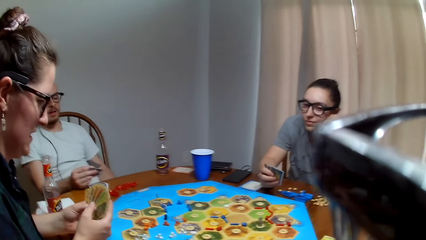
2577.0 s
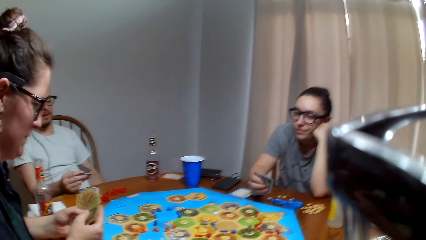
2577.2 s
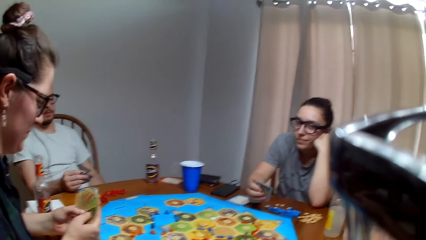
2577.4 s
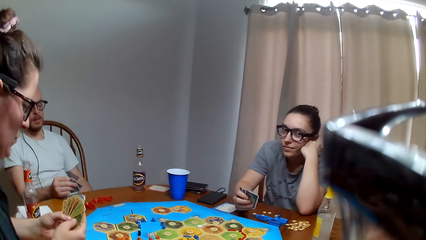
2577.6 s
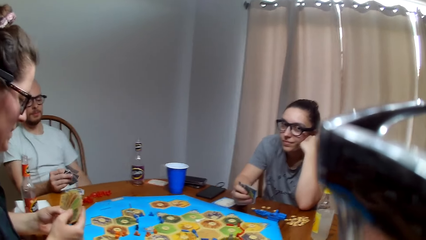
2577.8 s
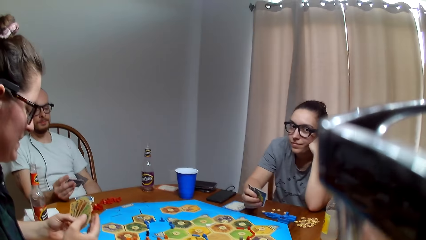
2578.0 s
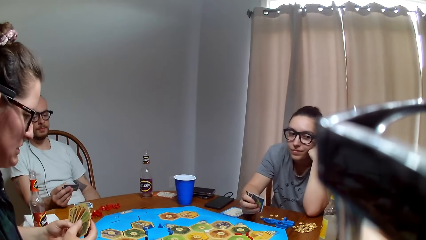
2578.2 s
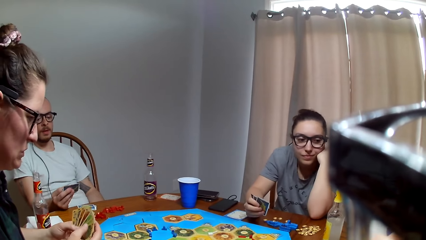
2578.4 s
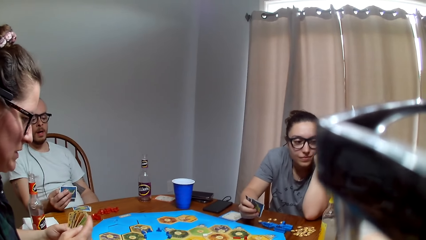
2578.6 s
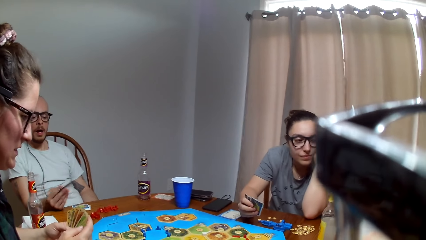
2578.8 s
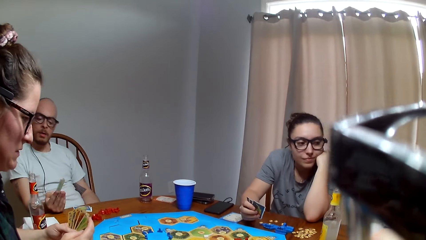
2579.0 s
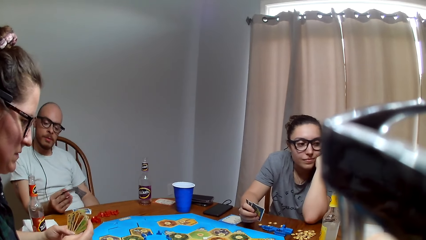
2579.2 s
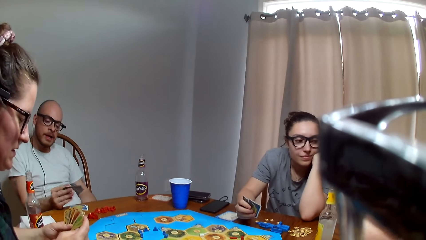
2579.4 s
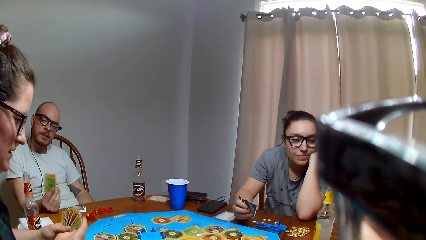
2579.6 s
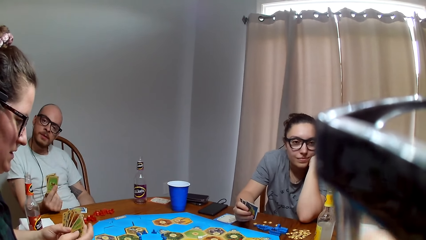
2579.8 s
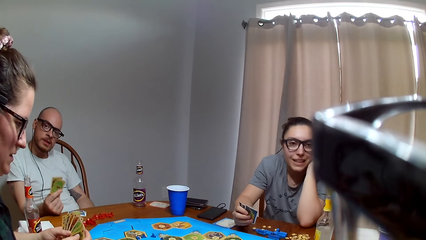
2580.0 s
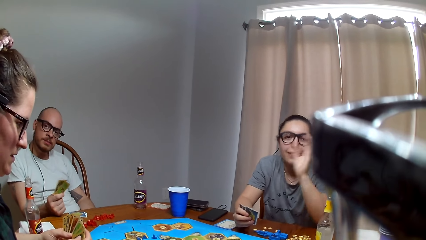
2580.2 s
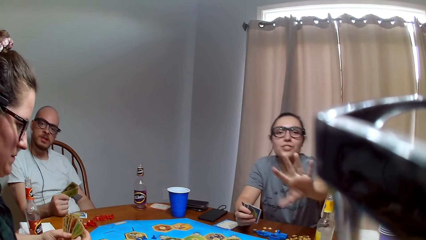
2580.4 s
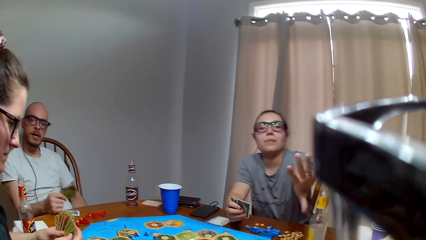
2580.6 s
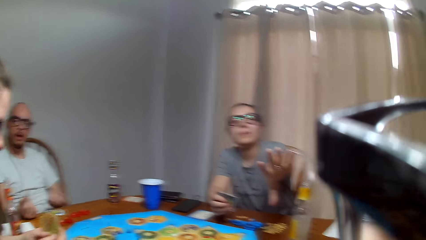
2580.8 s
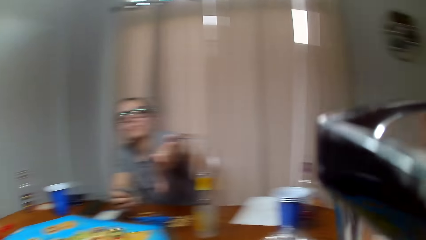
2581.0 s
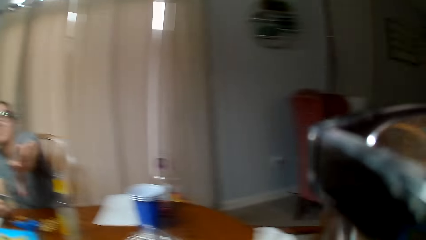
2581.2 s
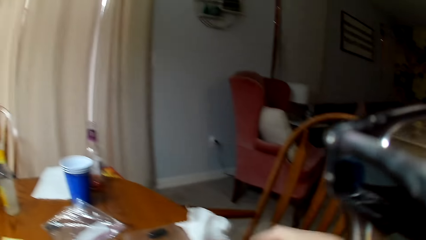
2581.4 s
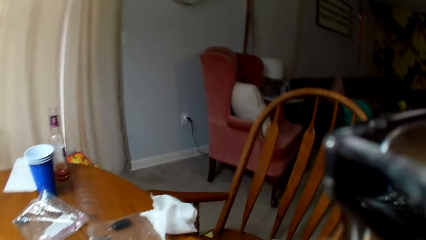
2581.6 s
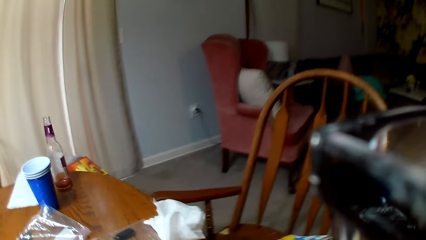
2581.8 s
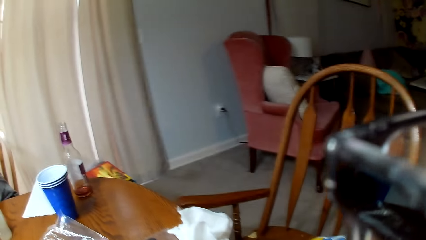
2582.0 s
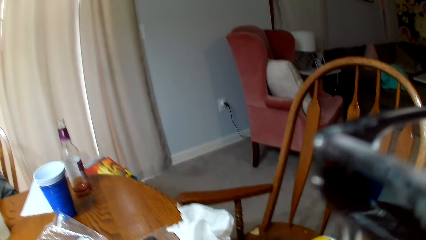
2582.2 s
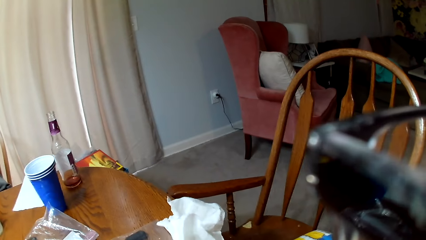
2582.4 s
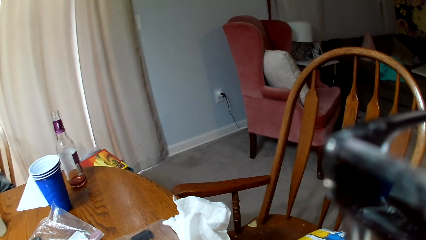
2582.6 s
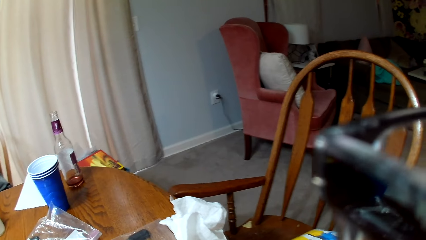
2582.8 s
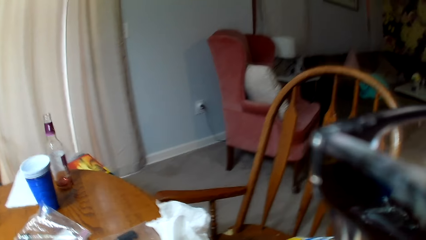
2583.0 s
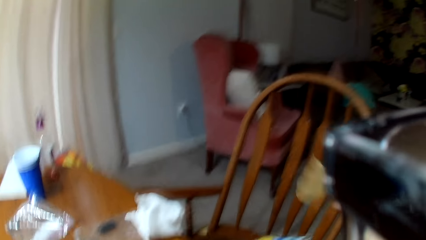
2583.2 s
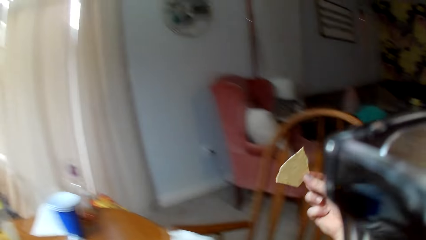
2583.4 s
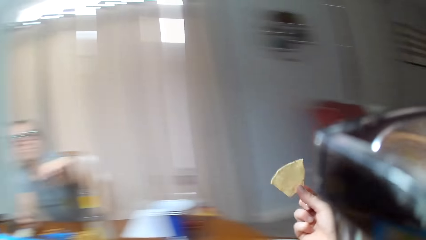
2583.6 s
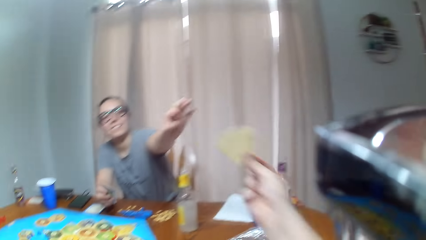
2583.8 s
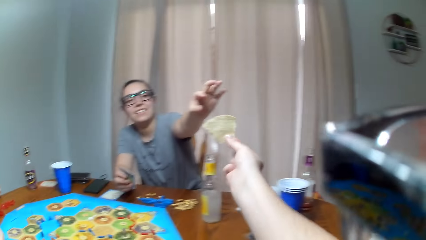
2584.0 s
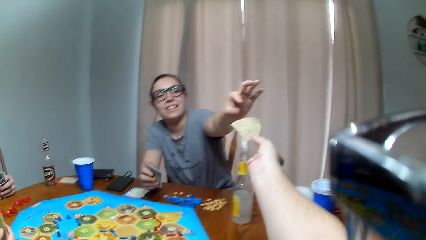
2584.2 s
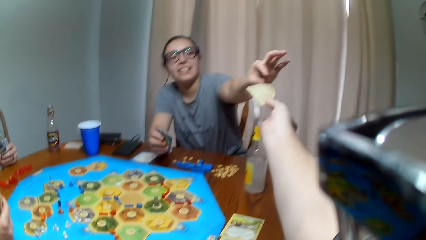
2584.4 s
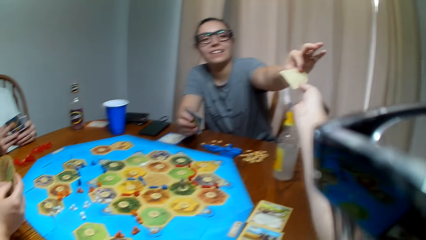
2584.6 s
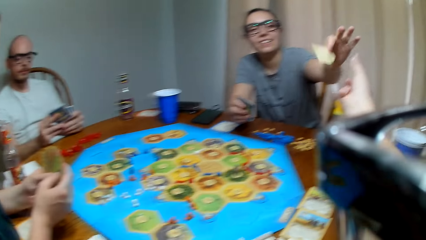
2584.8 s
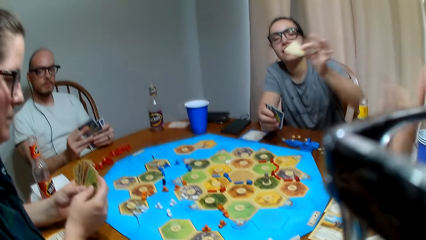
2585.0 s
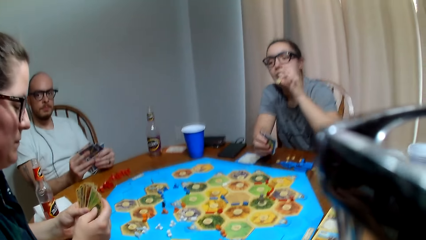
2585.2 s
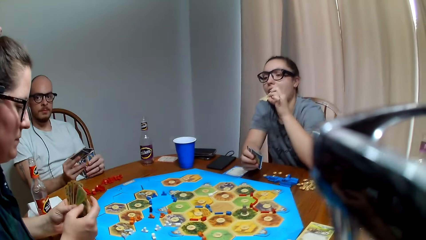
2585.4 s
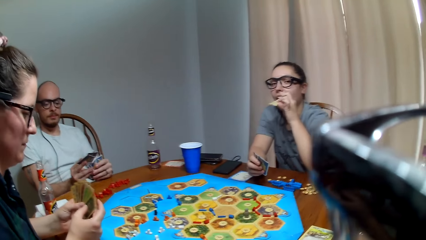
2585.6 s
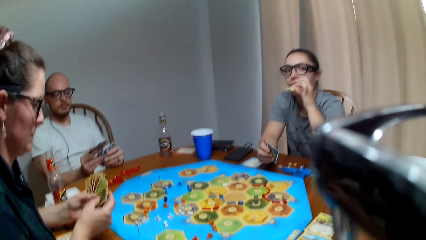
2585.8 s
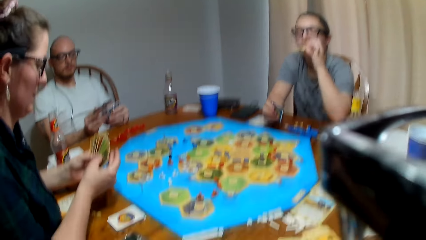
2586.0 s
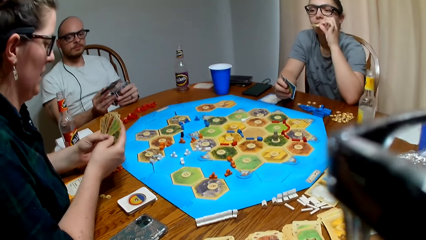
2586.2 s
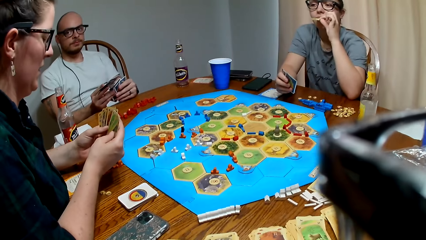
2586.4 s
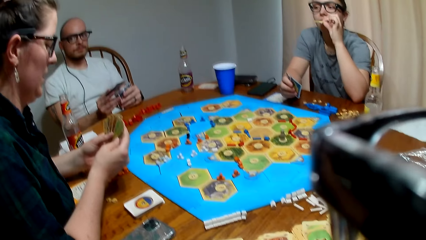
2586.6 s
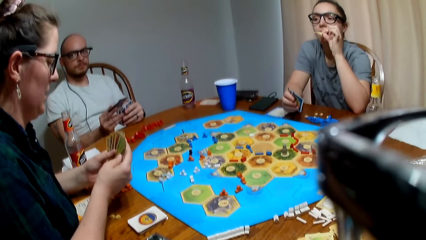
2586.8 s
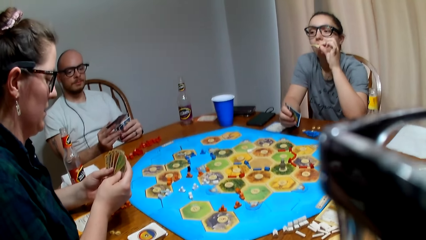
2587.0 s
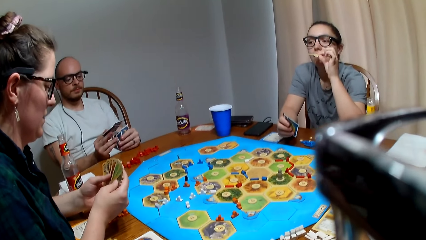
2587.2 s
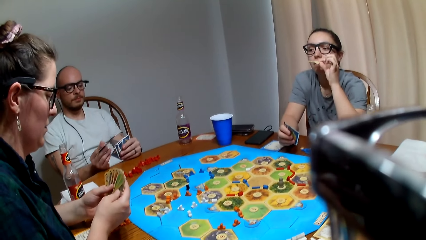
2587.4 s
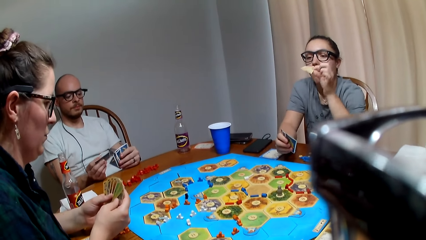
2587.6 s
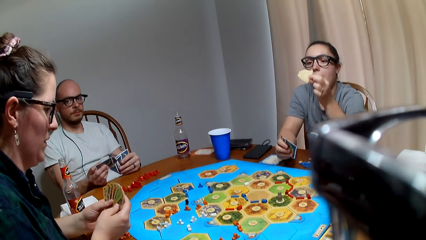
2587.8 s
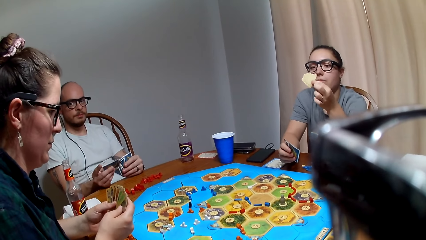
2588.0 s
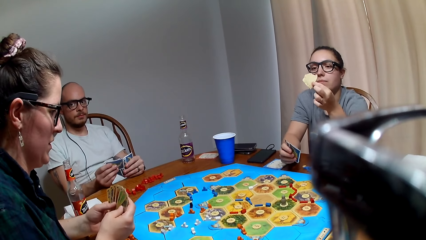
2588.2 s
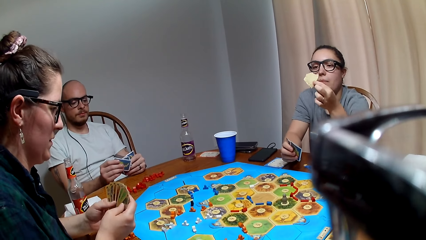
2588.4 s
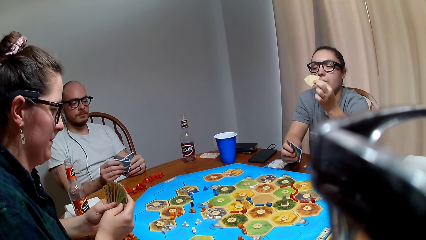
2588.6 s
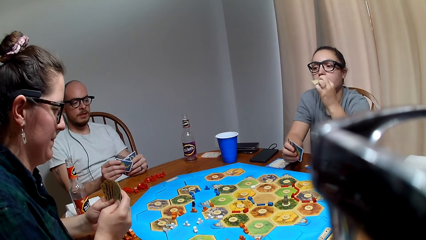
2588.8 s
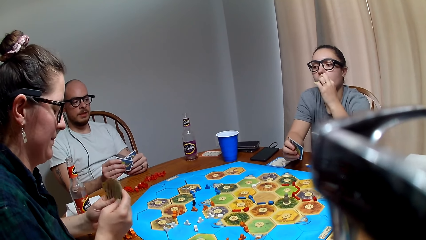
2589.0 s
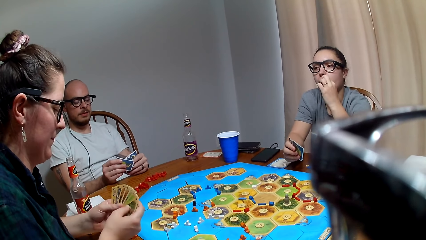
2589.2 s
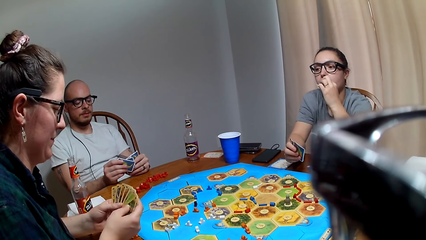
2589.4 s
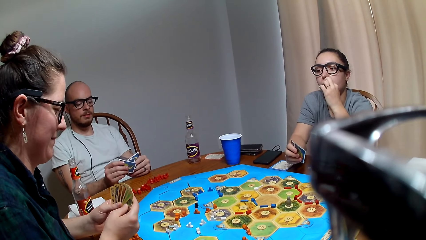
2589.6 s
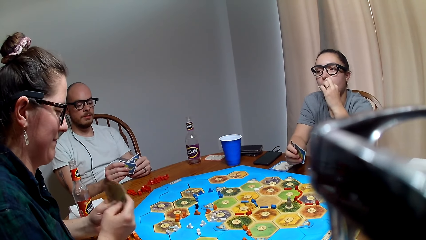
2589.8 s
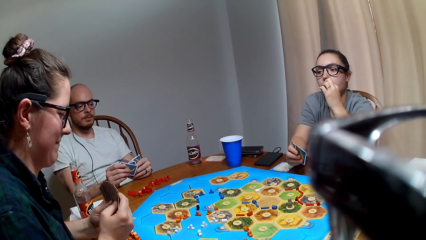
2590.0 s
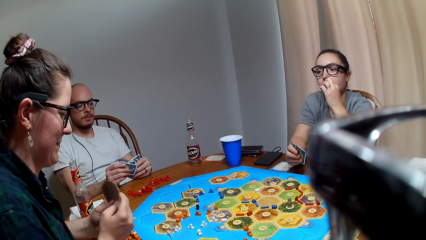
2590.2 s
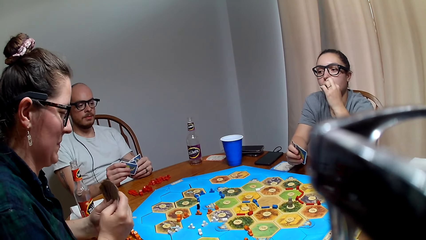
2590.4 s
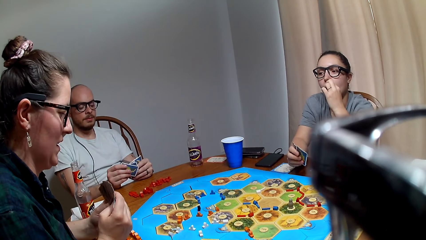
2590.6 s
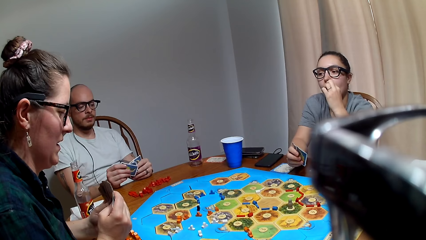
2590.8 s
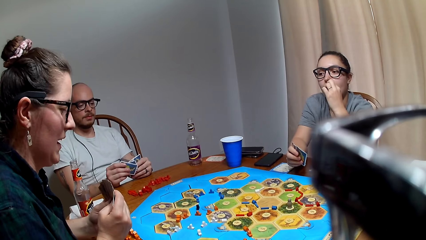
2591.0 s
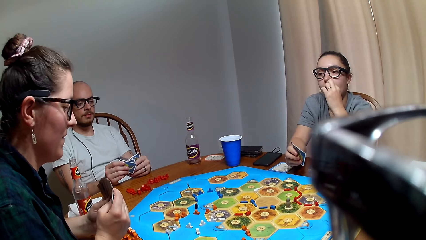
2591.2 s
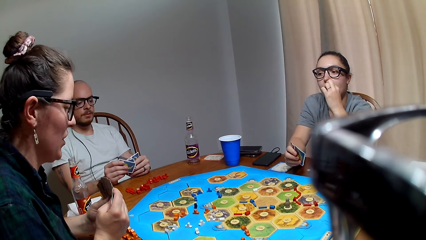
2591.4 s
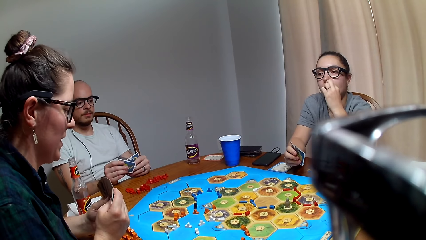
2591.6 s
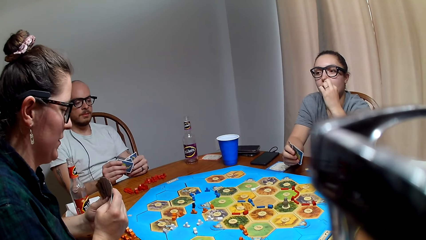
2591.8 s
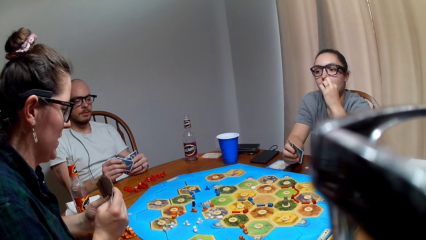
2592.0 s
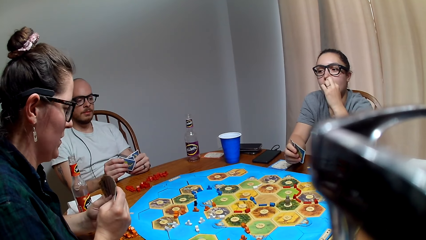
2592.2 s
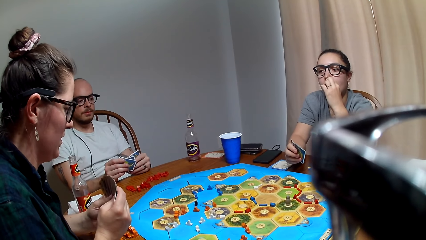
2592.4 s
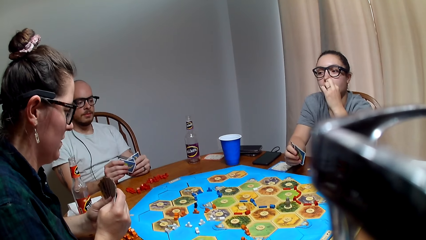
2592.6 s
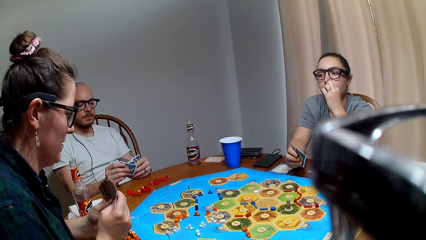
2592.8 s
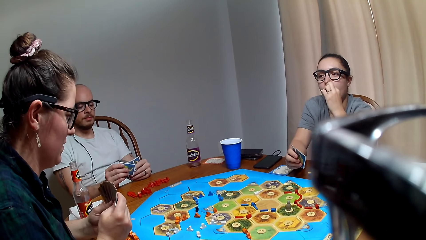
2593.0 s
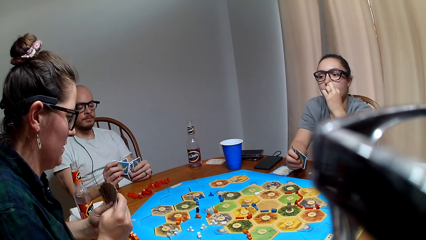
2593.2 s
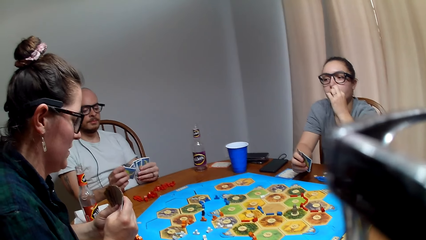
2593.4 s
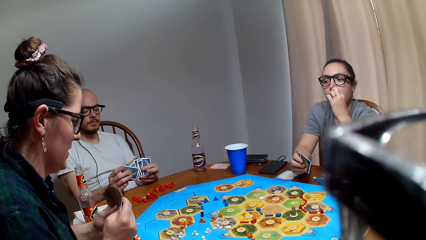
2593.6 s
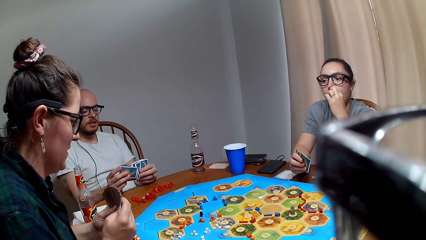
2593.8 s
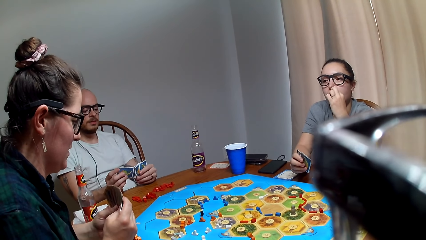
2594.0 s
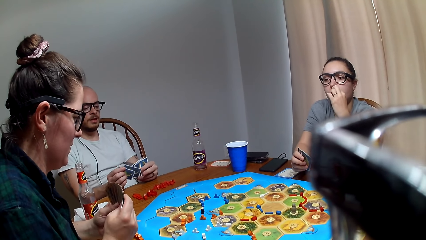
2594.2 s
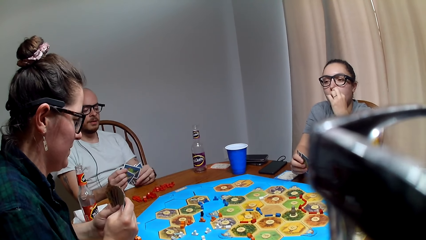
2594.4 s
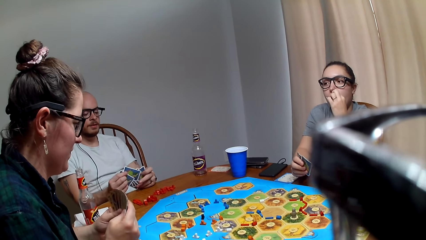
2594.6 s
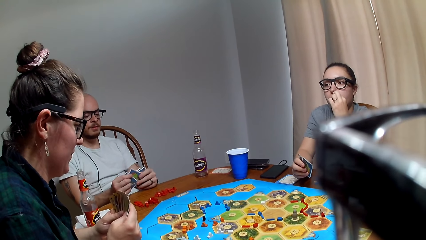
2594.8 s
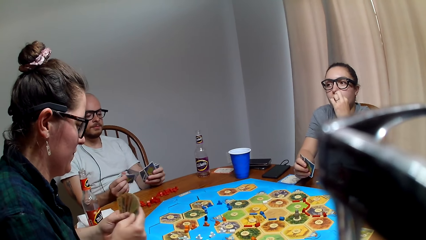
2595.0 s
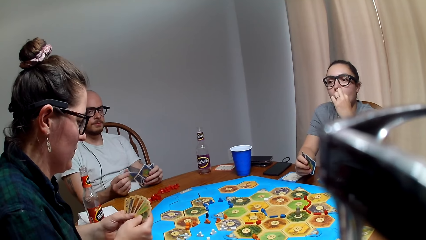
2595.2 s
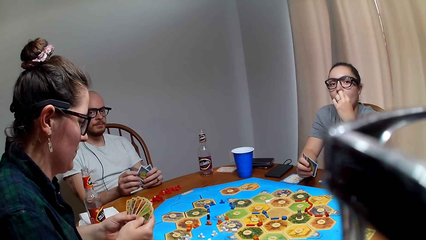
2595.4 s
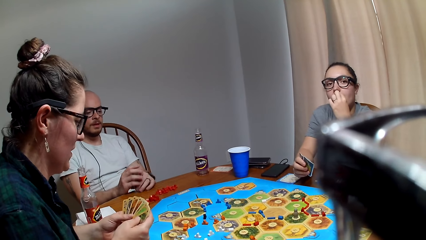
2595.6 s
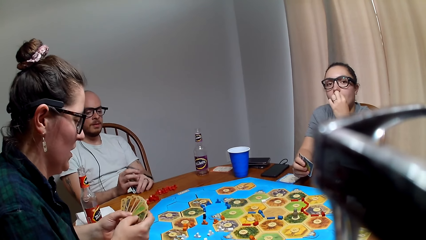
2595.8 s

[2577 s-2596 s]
A lady shuffles the cards. The camera wearer turns around the table. They pick a snack from the chair. They give another lady the snack. The other lady eats the snack.
